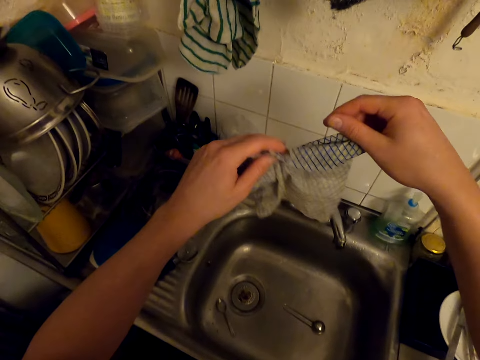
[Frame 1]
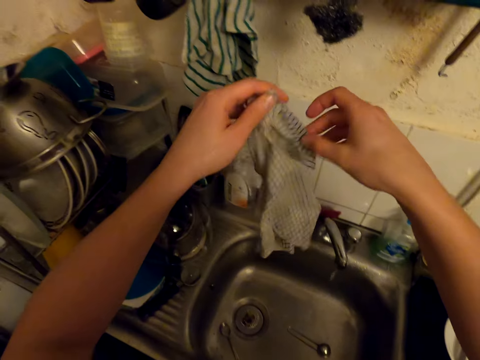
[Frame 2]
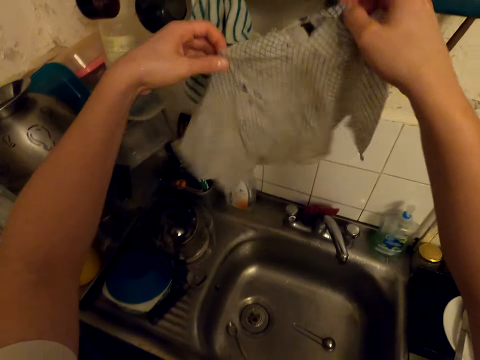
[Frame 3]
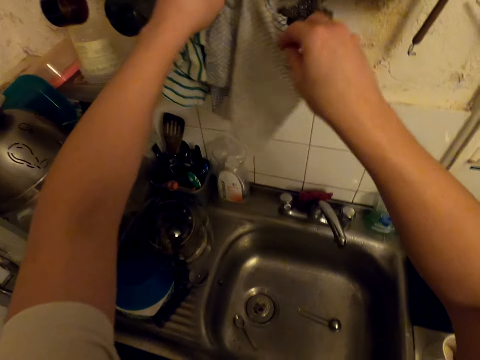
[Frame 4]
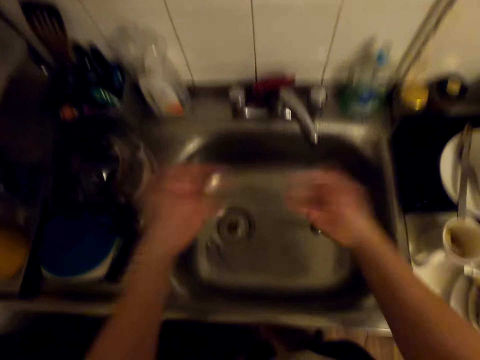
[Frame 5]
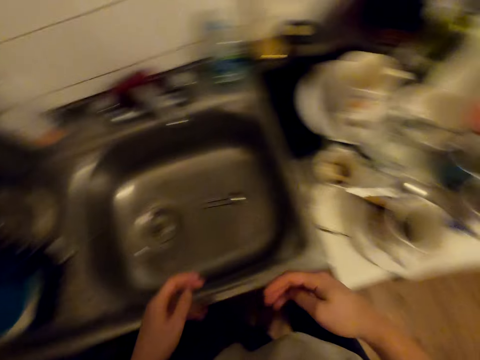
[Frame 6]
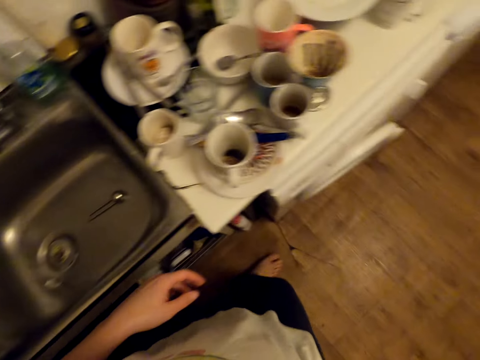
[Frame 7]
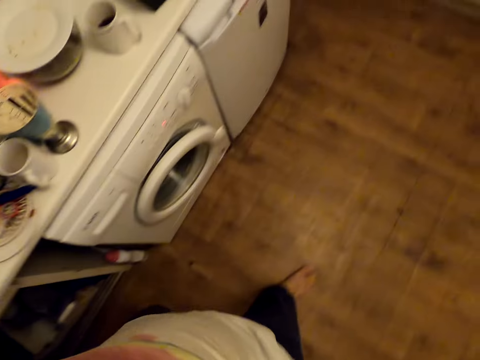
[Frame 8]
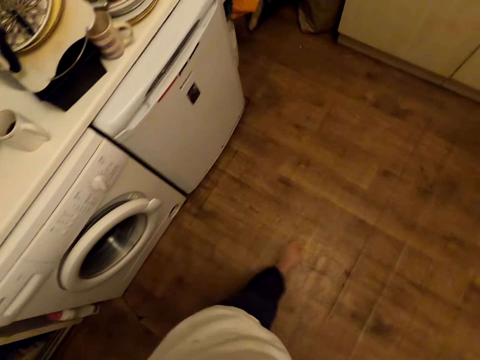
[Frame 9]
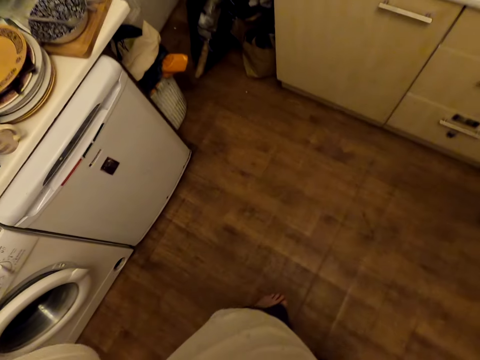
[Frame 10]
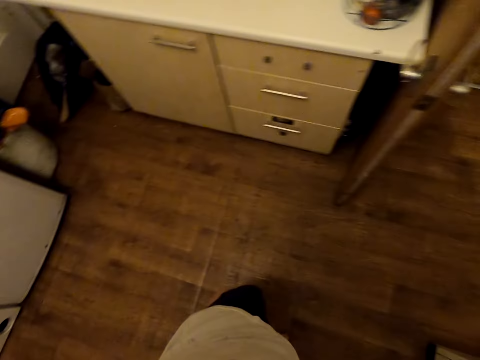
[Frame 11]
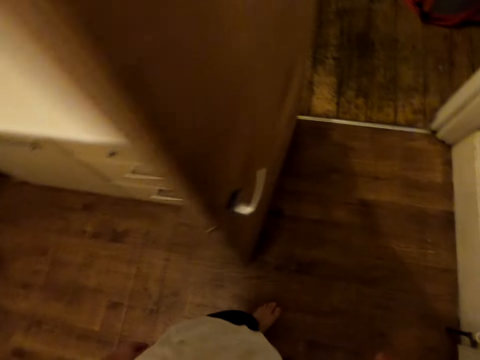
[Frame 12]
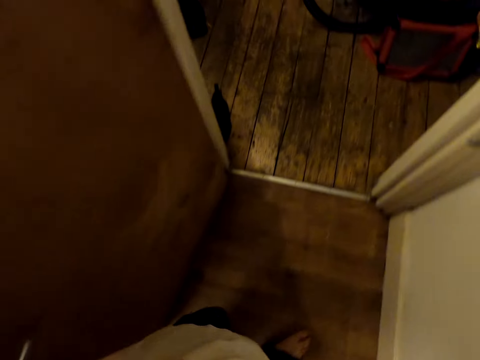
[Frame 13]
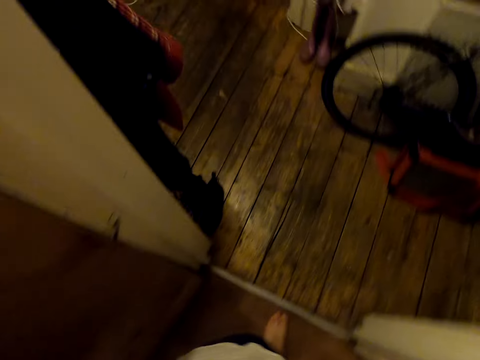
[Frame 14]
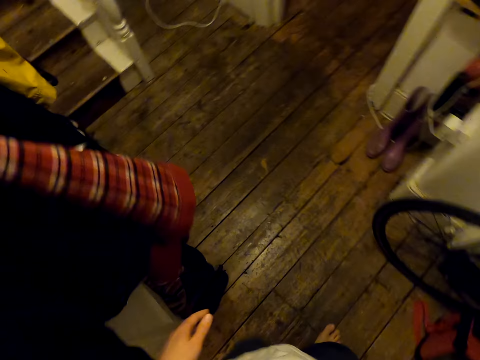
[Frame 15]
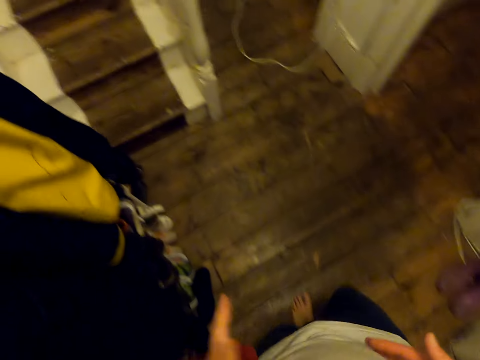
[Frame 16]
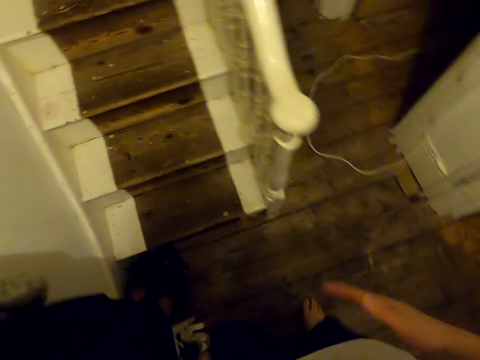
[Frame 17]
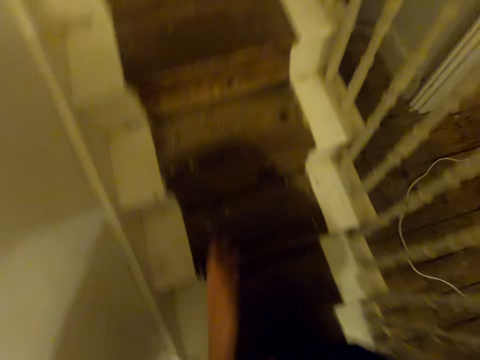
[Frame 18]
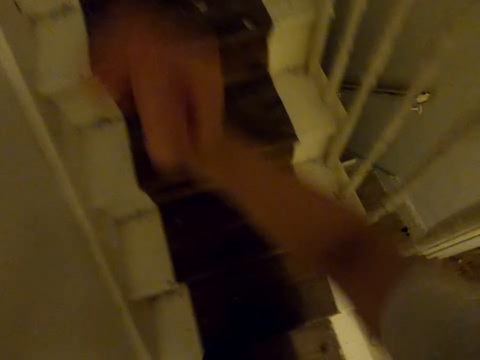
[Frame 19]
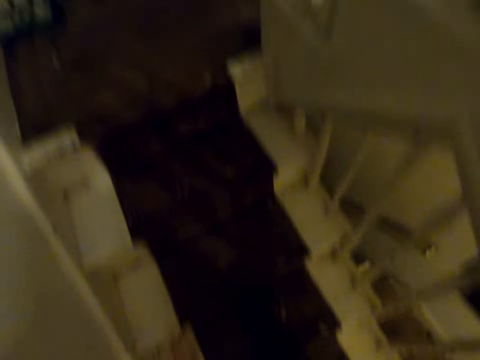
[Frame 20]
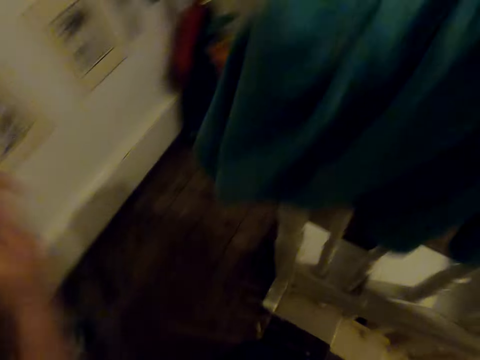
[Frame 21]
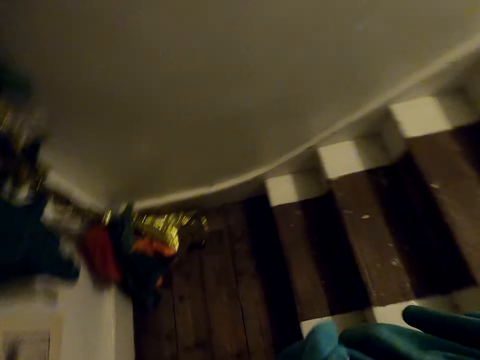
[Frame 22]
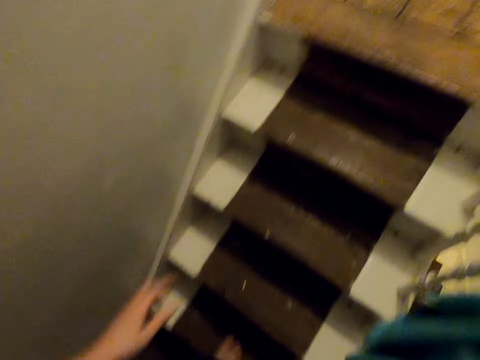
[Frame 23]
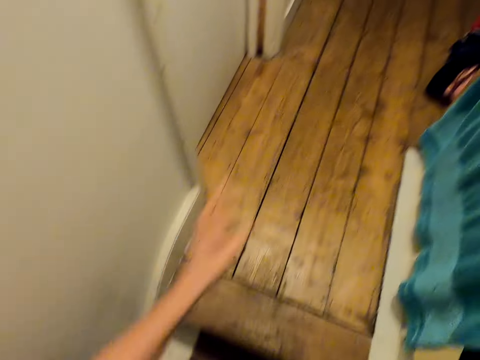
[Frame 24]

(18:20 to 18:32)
The camera wearer hangs the kitchen towel. They walk around. They climb up the stairs.

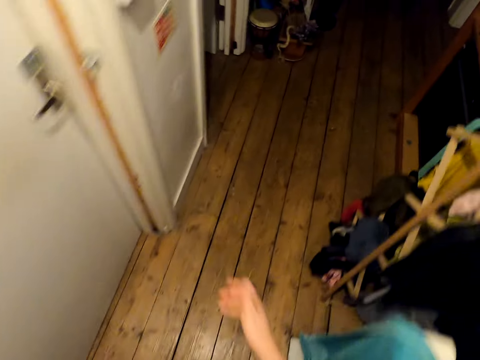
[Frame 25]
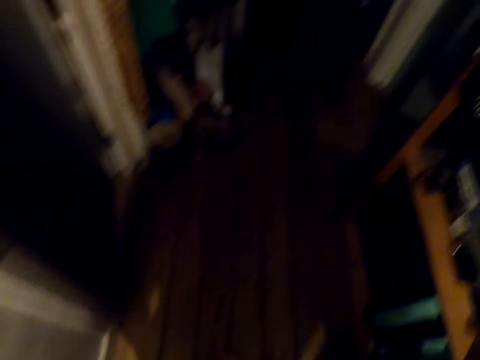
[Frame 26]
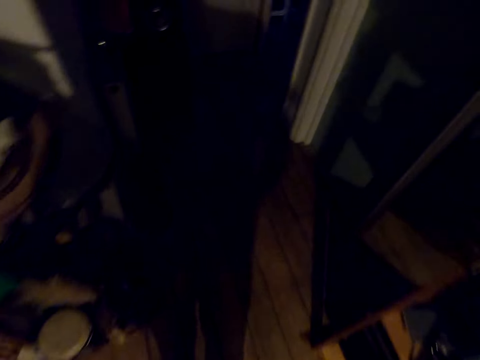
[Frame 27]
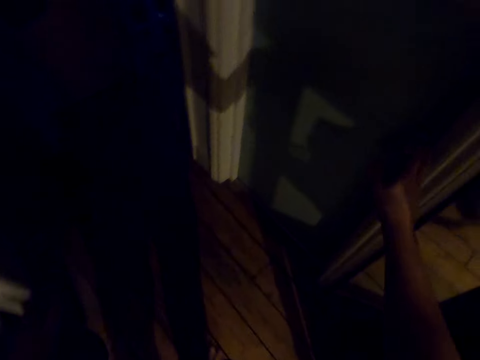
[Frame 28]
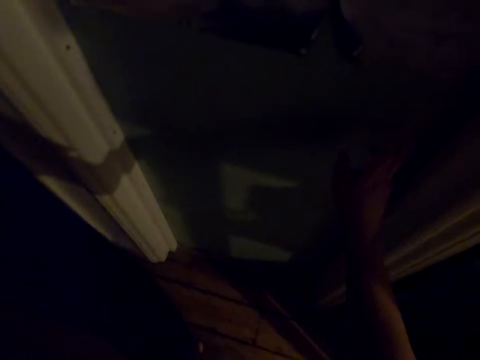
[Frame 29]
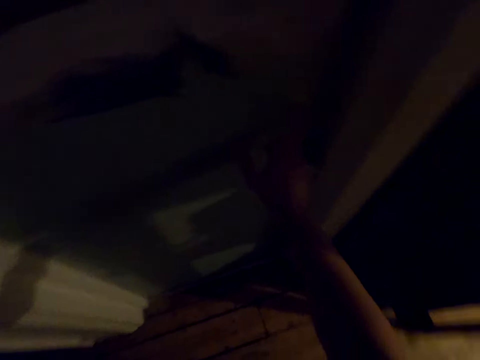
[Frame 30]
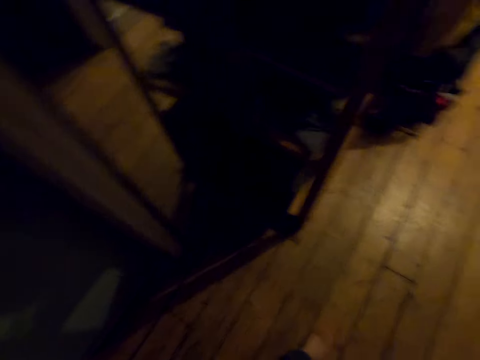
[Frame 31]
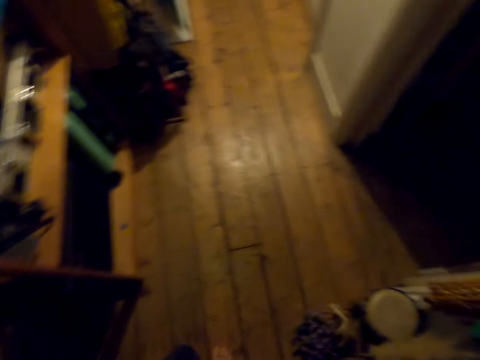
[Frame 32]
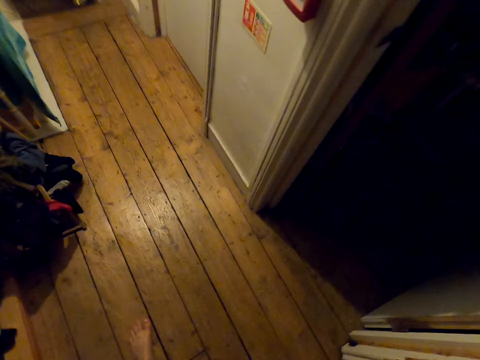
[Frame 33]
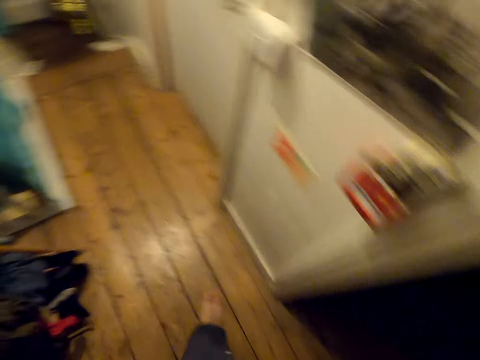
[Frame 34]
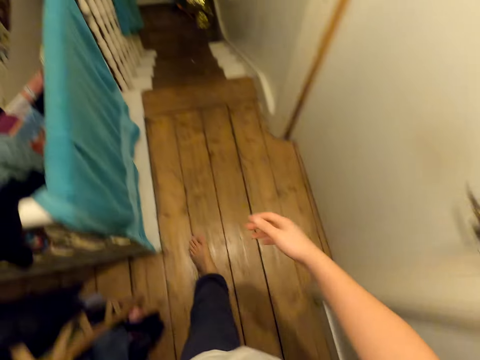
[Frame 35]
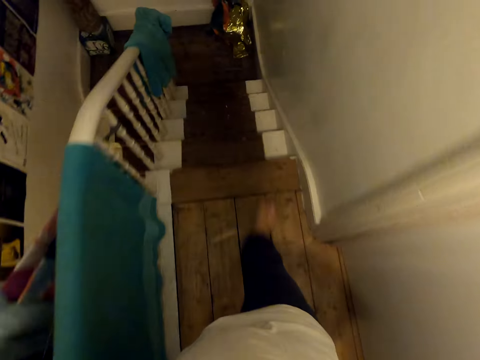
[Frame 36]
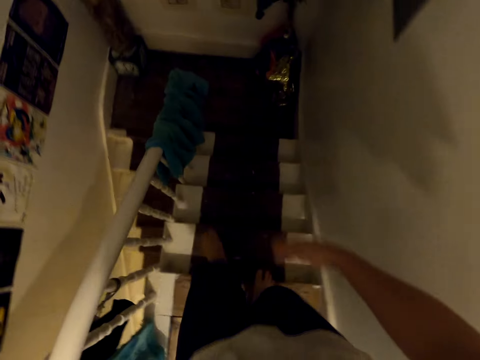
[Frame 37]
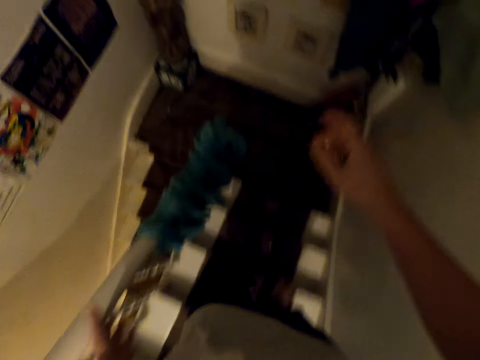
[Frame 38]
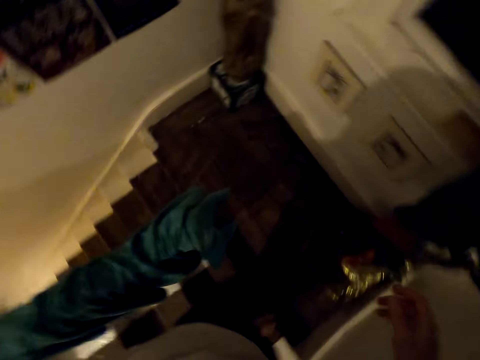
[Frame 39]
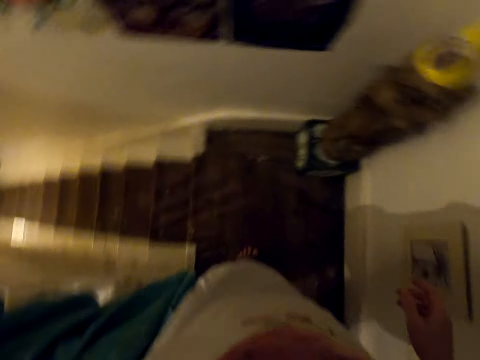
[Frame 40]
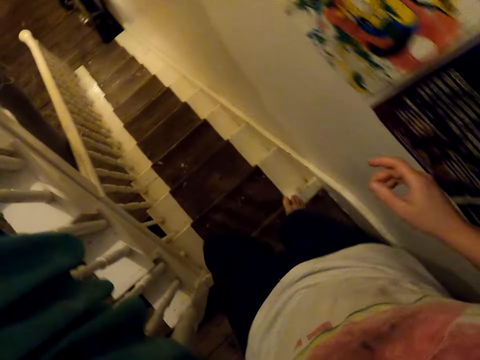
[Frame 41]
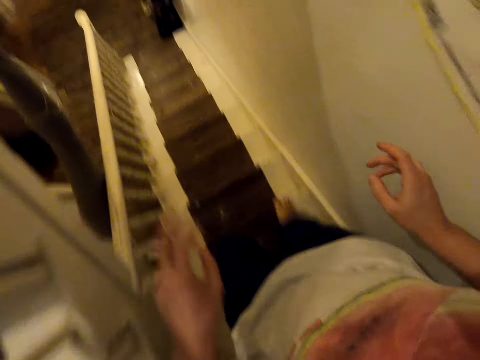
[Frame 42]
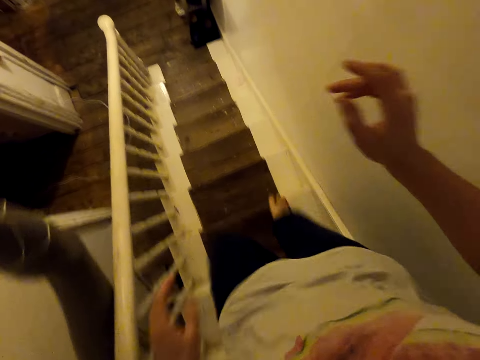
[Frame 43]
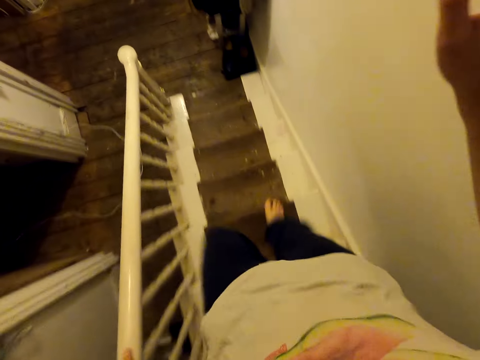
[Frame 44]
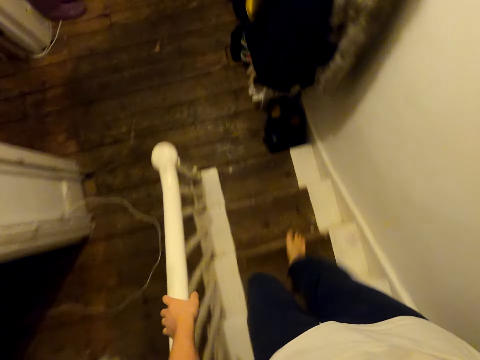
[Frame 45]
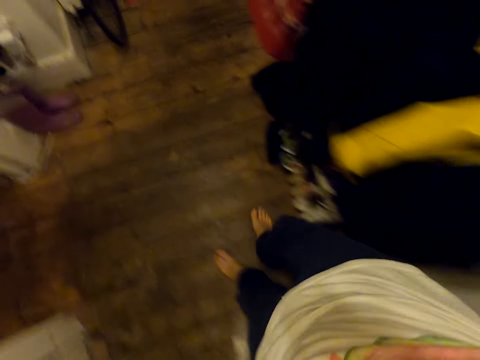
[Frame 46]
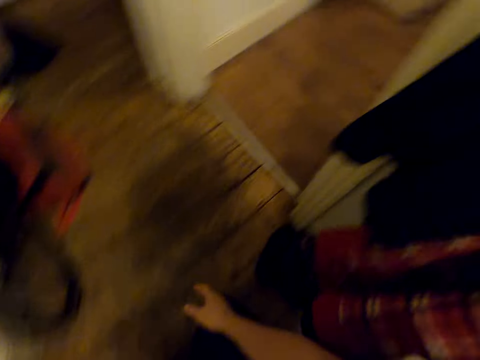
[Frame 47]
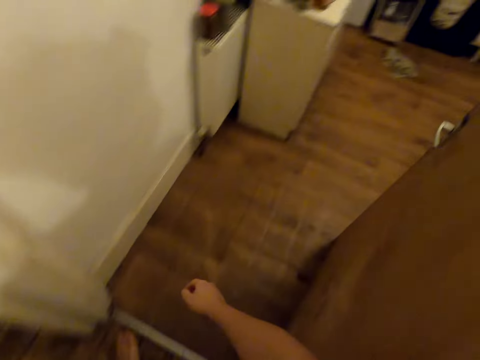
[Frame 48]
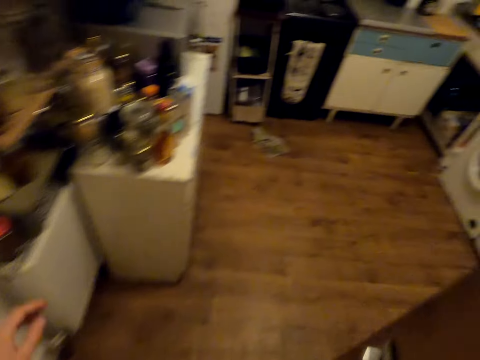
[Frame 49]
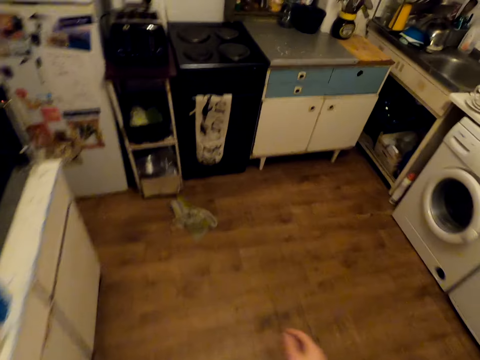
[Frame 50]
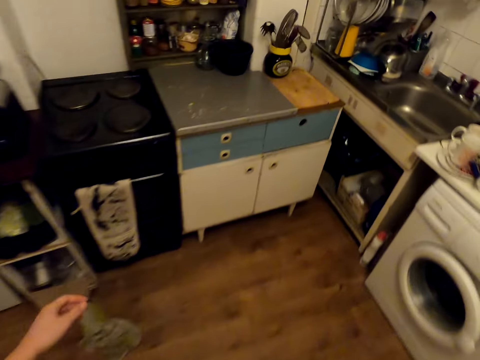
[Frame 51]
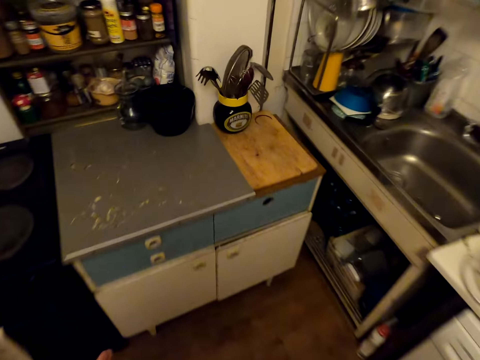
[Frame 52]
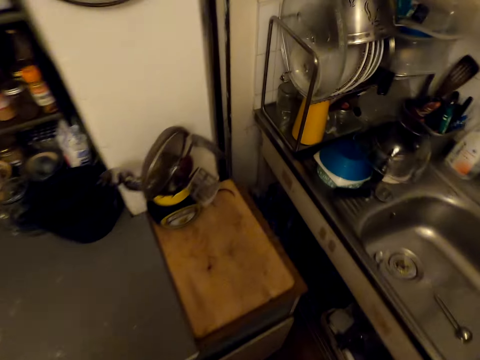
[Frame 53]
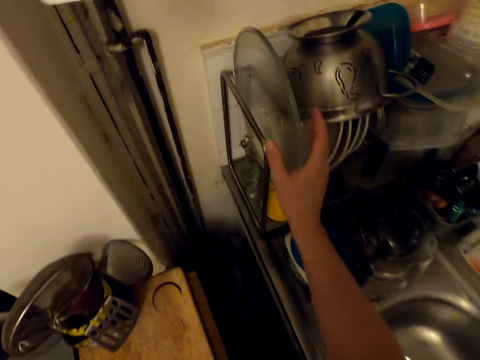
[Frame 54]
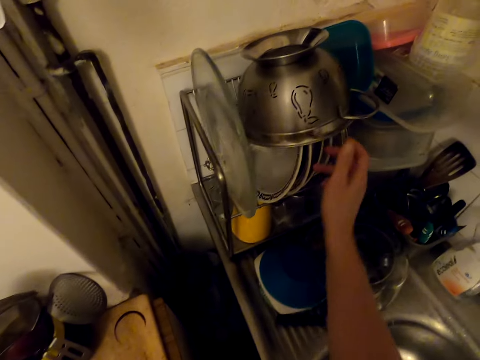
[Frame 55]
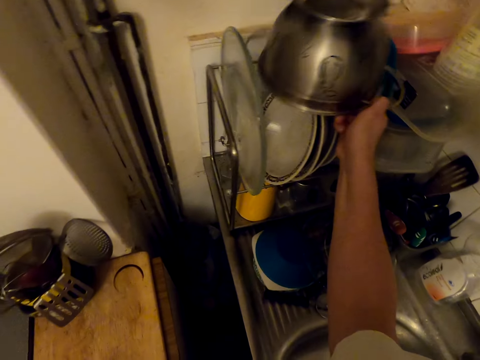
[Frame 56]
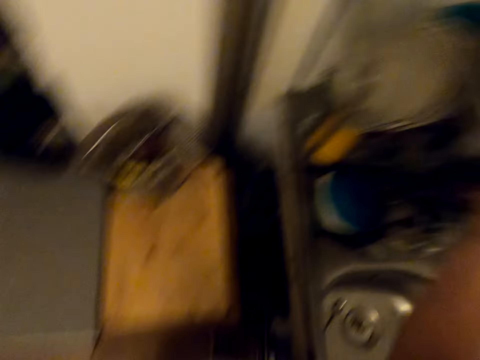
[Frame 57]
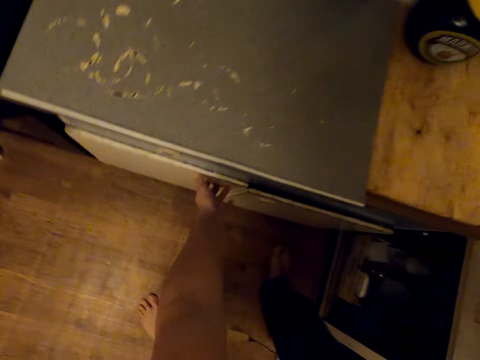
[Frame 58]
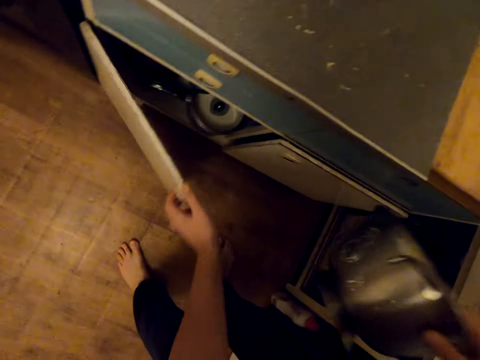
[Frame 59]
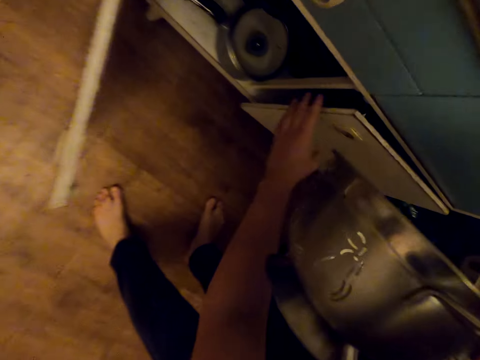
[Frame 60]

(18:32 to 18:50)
The camera wearer walks around. They touch something. They walk around. They move down the stairs. They walk around. They pick up a cooking pan. They open the kitchen cabinet.
